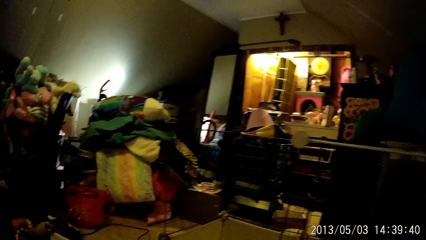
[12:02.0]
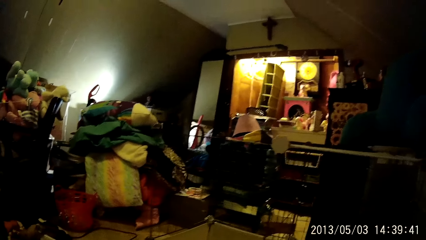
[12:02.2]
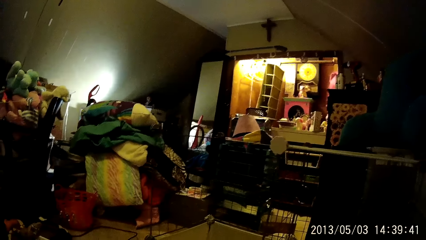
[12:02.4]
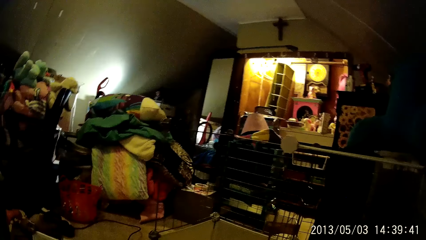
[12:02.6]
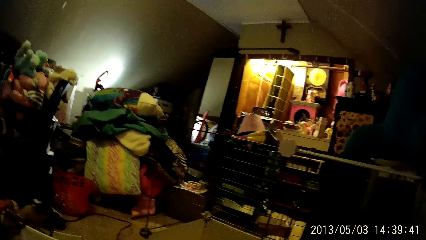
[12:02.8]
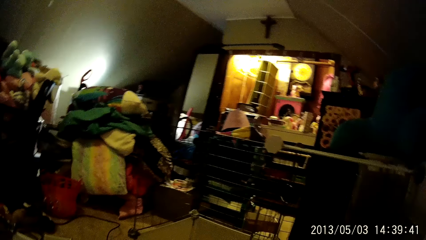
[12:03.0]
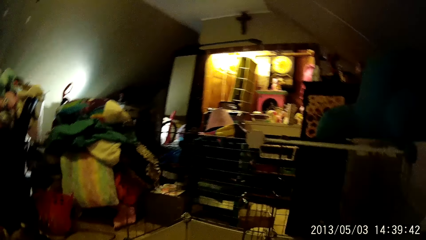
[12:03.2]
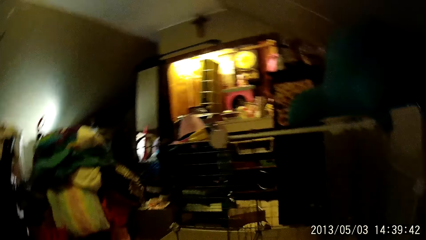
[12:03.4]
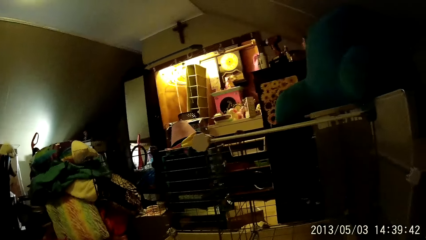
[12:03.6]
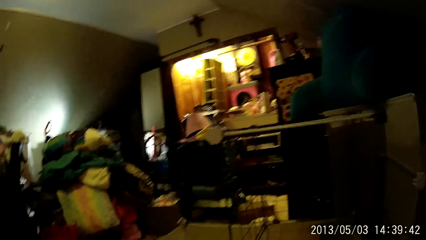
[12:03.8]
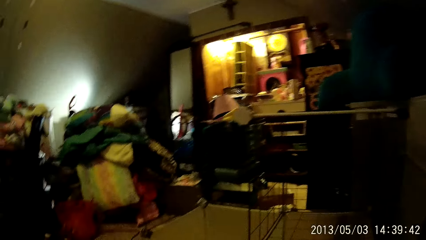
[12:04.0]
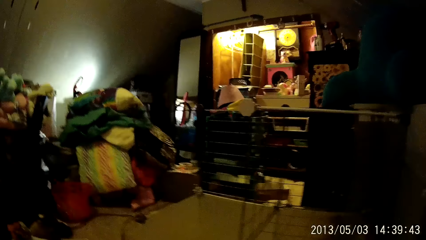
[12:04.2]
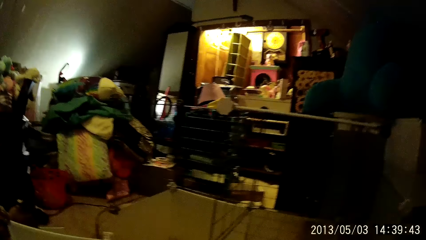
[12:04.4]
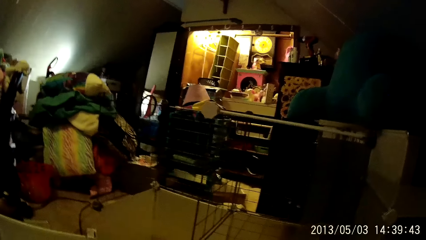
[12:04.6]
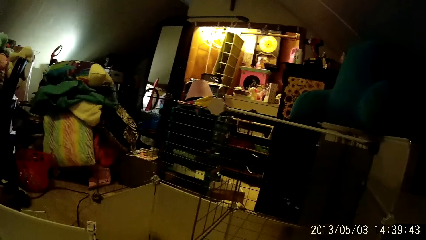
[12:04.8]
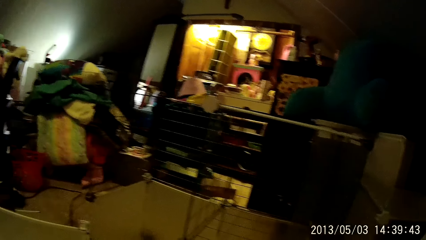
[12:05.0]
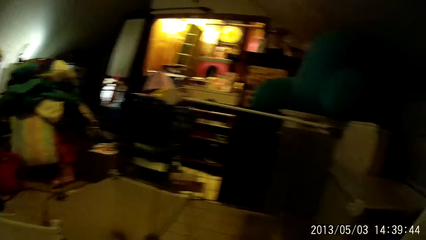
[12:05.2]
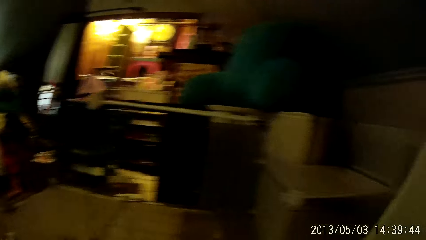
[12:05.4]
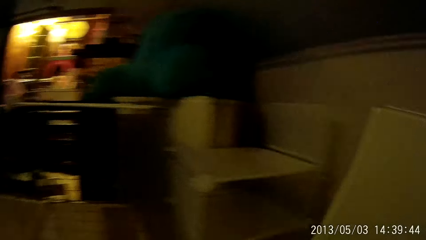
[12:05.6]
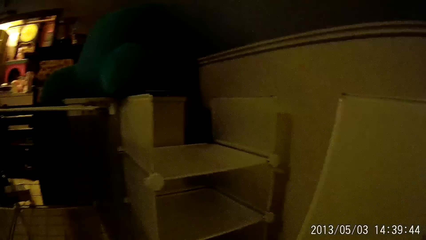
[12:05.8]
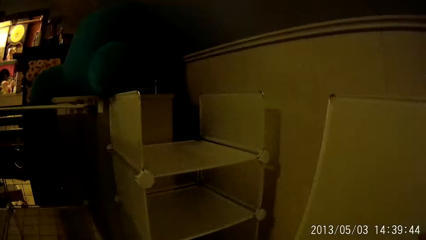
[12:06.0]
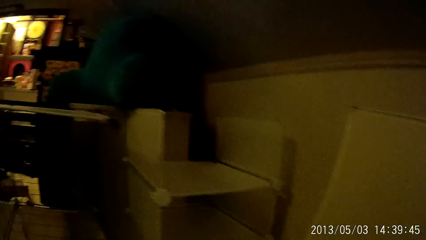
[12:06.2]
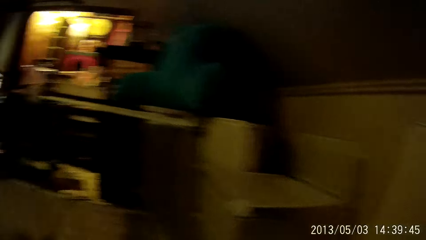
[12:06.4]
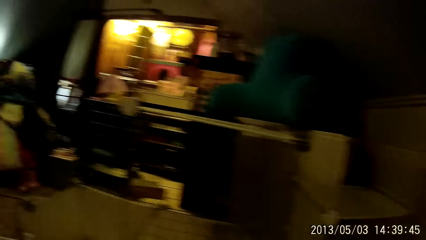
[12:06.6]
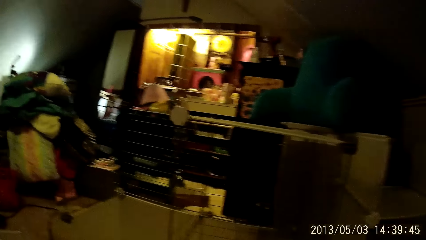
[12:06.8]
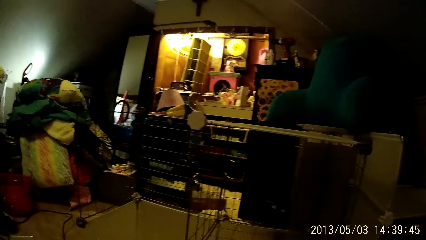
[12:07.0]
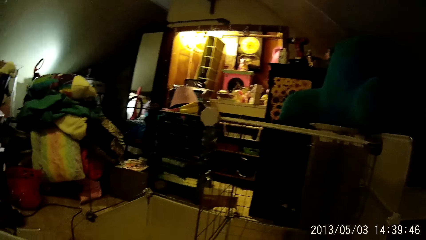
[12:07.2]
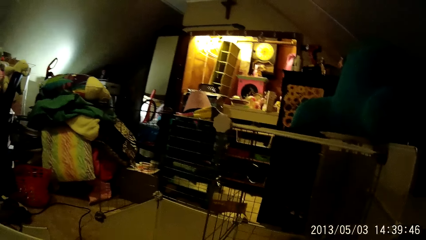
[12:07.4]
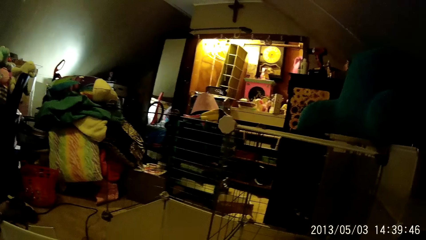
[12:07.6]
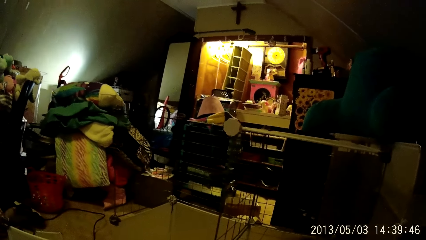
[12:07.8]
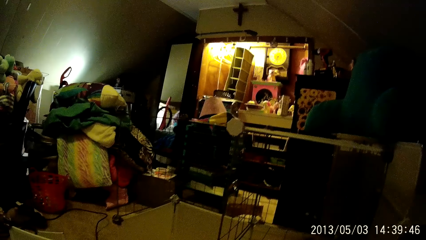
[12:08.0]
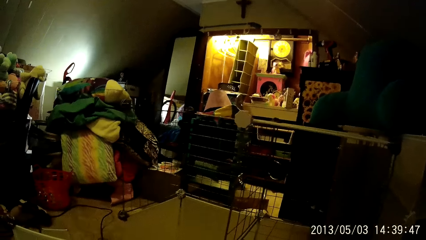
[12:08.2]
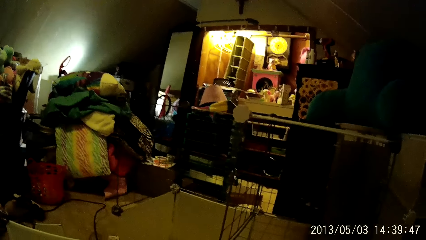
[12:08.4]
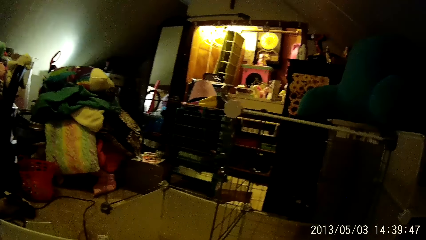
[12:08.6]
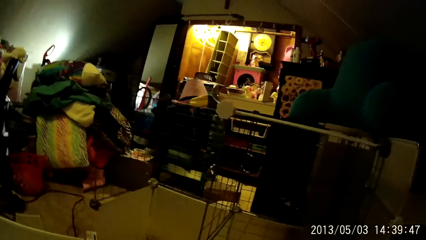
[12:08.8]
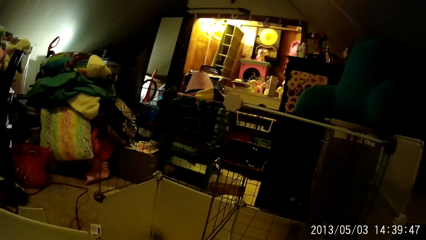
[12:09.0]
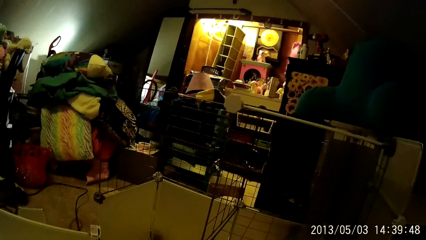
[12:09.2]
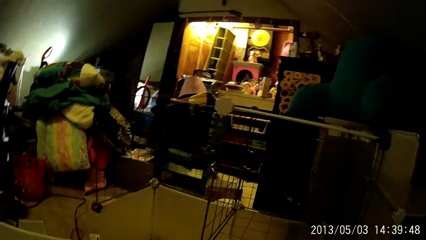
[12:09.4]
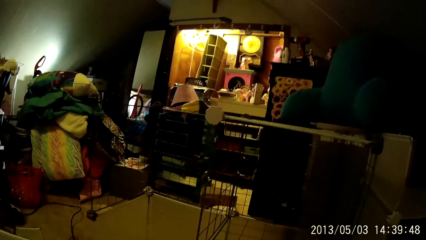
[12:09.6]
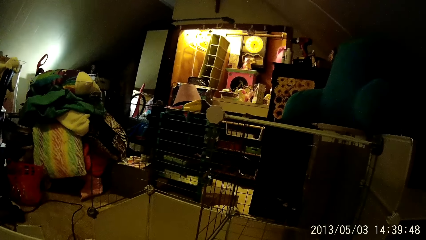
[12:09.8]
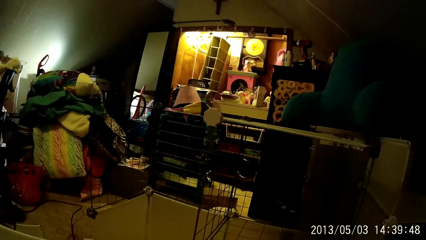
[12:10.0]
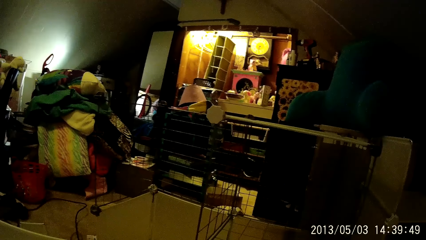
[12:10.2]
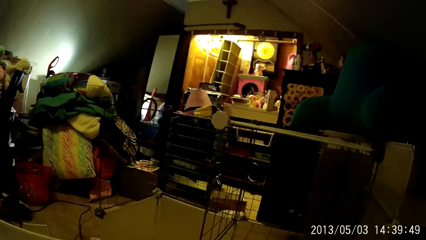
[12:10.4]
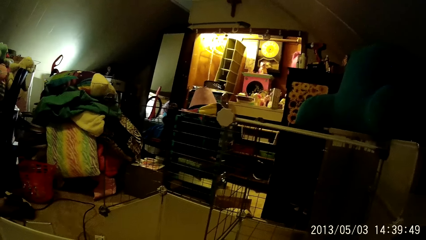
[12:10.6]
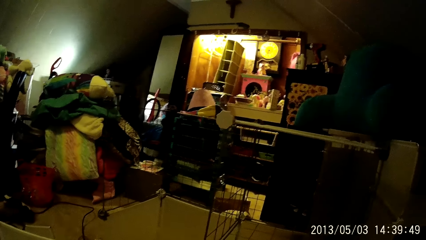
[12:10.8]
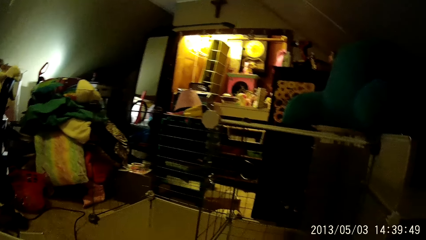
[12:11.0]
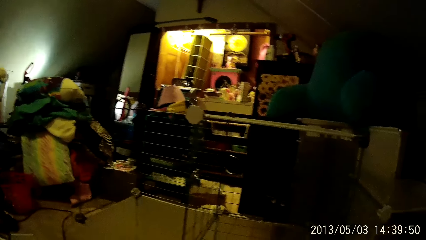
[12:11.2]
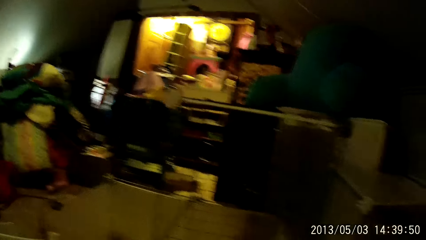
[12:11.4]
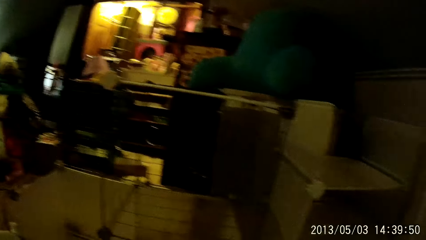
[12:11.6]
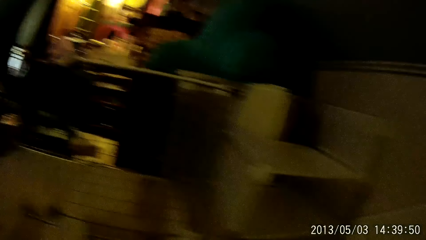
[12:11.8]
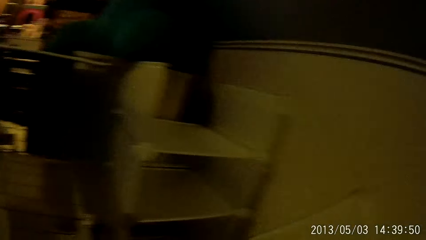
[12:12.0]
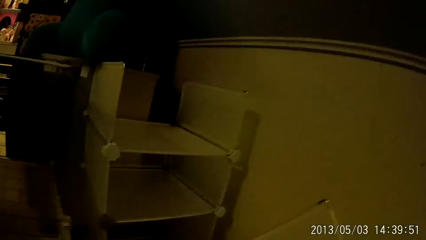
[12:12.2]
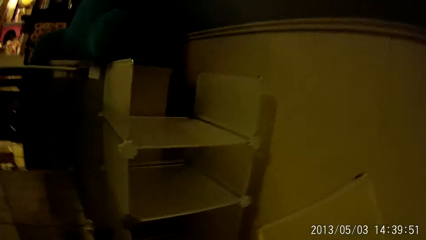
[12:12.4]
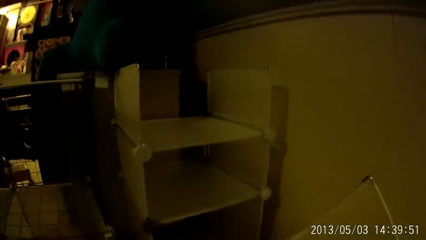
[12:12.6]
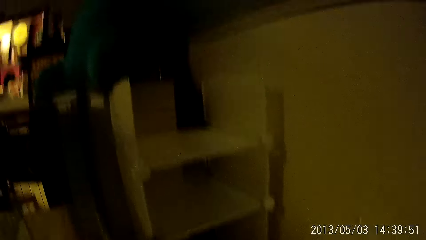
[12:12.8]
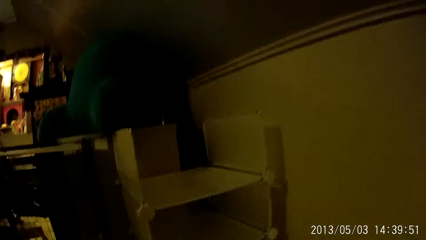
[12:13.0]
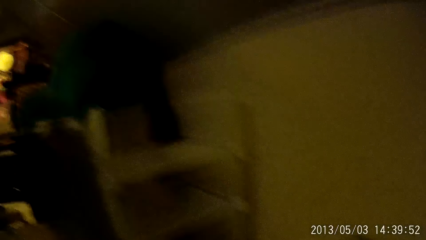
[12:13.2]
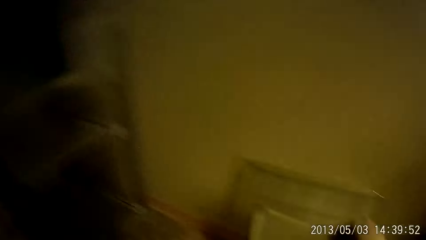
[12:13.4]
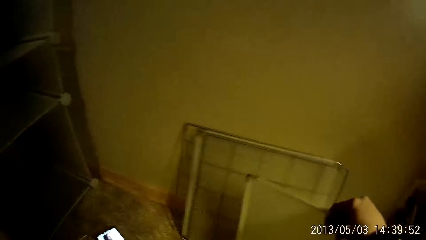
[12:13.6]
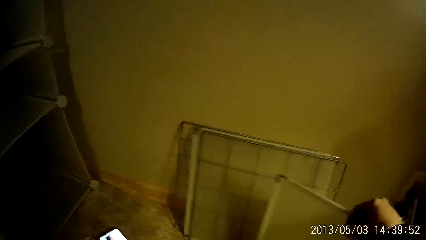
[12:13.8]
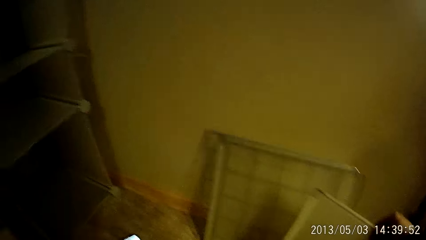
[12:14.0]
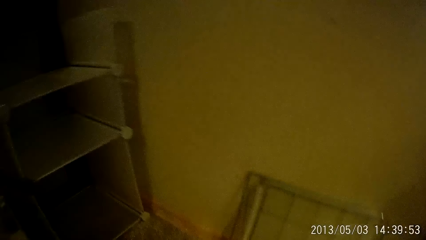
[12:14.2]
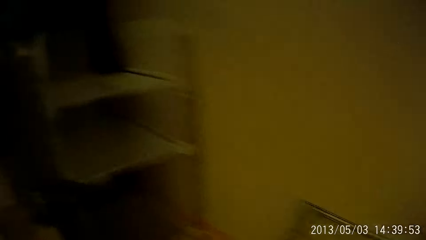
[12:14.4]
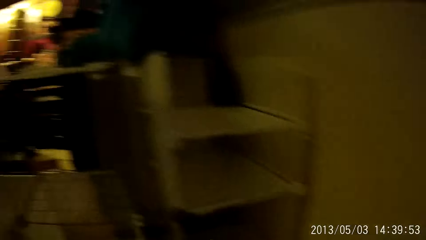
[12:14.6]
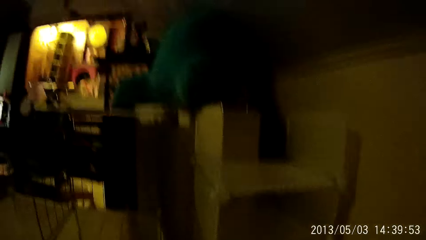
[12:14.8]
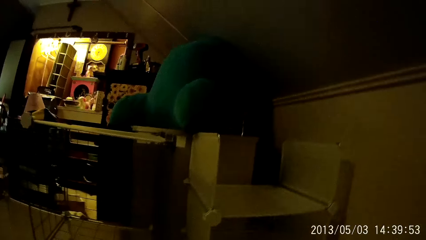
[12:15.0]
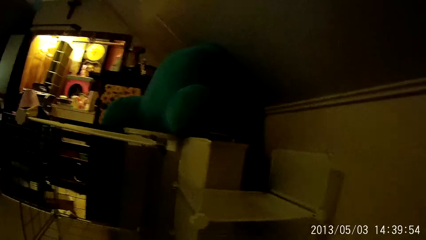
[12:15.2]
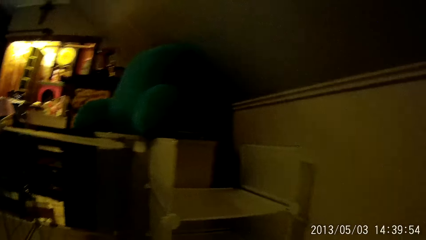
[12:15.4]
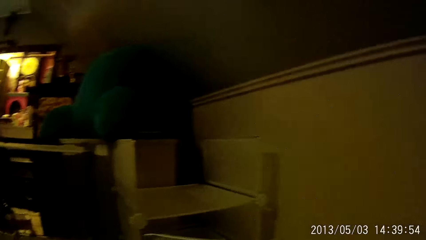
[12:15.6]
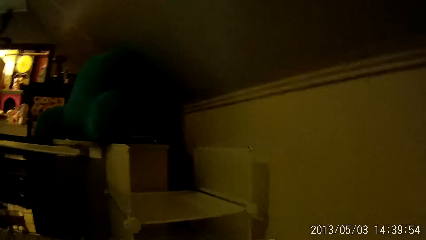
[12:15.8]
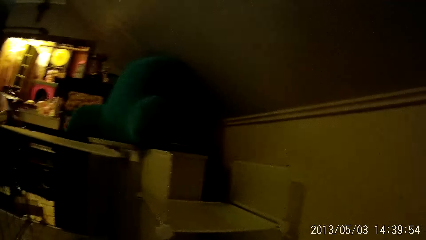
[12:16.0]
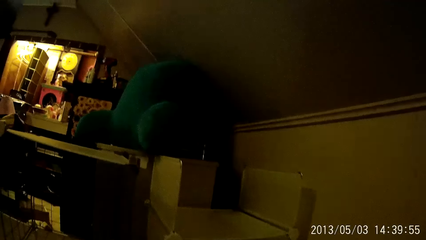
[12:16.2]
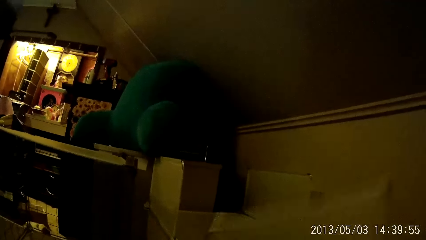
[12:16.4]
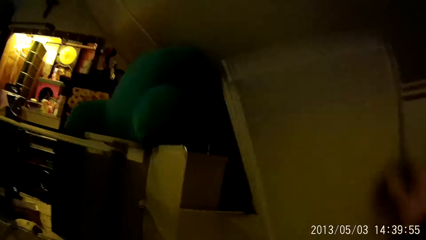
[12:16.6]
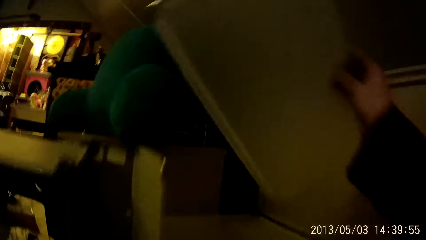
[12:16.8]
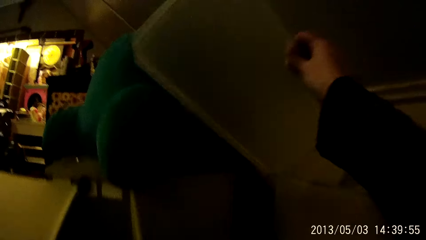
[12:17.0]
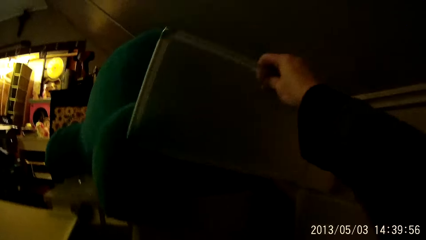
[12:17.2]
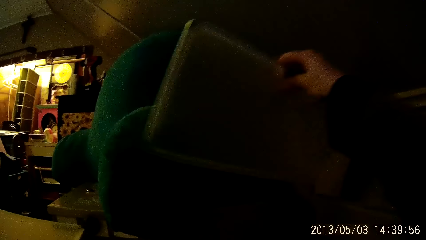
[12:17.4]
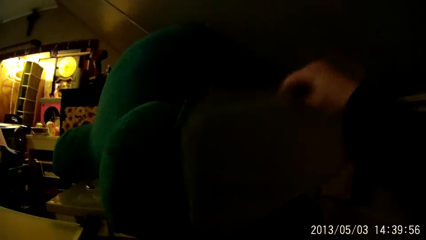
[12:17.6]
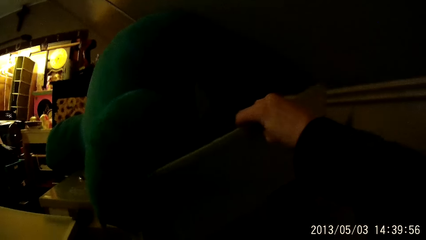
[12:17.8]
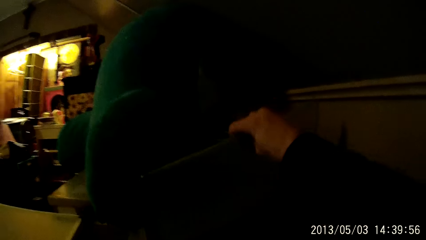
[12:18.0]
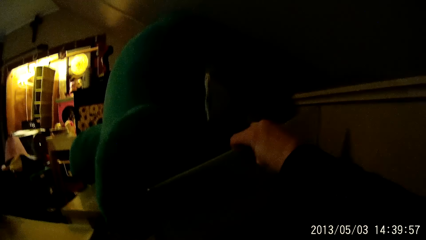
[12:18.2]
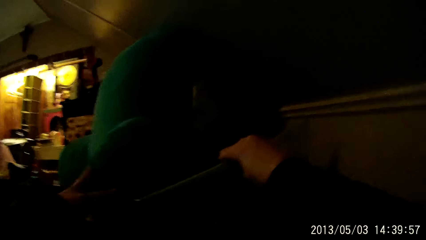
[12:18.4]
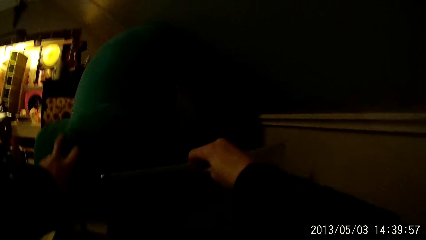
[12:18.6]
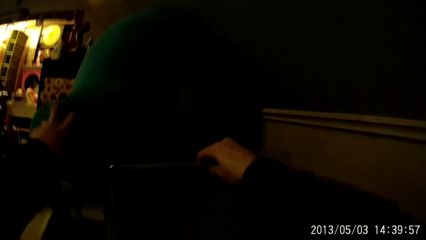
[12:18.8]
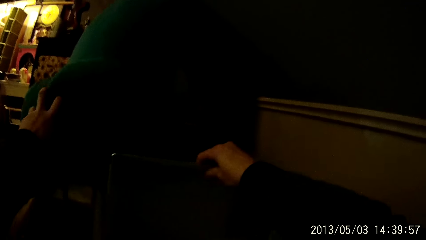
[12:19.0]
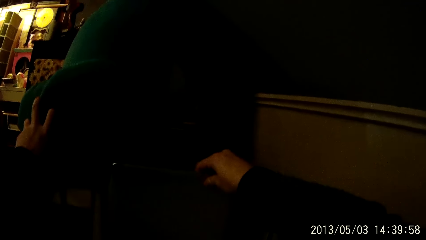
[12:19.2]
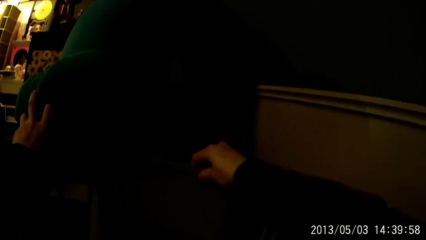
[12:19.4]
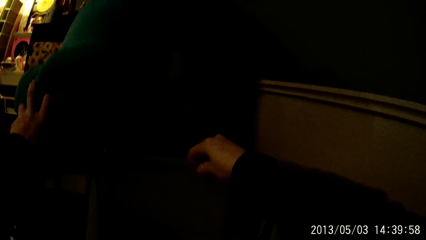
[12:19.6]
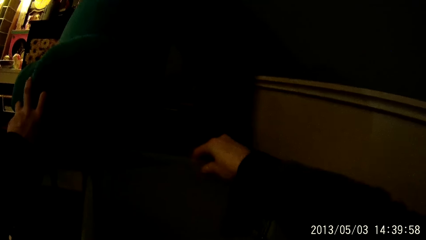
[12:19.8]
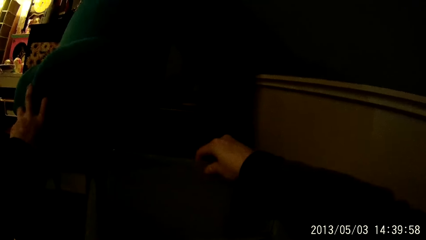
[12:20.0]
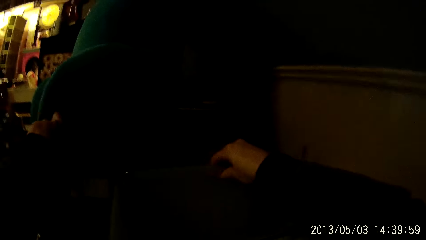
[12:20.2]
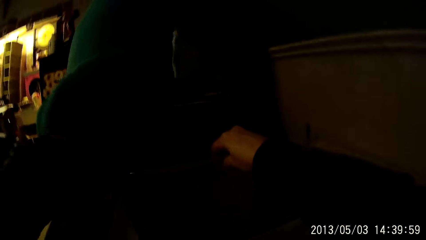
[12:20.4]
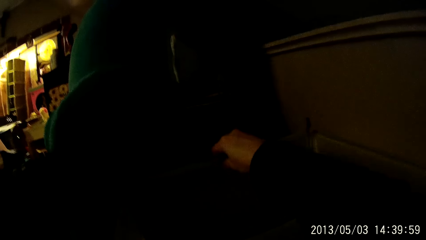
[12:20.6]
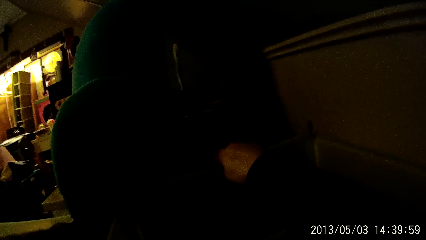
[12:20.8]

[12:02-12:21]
The camera wearer picks up the panel with his right hand. He holds a board. He fixes the panel on a cabinet with his right hand. He moves an ottoman with his left hand.
